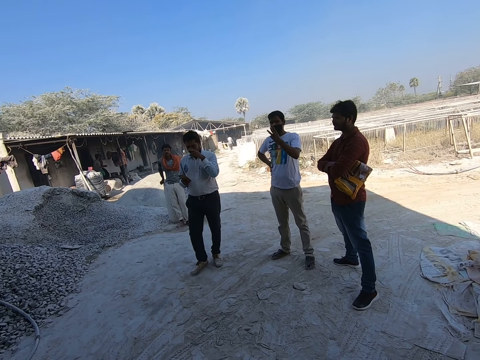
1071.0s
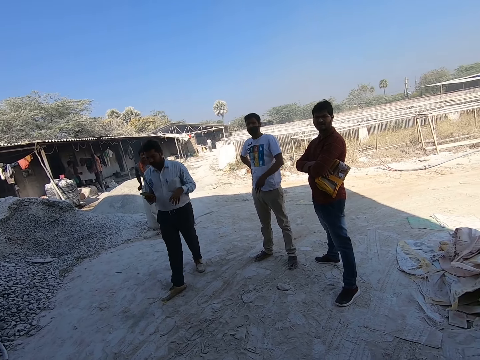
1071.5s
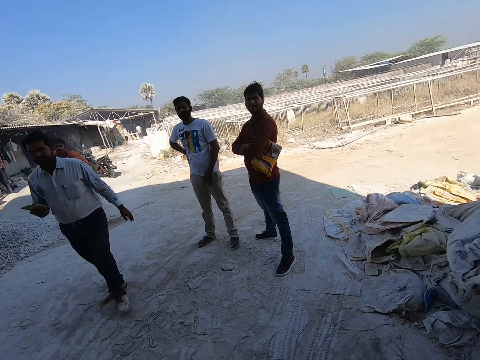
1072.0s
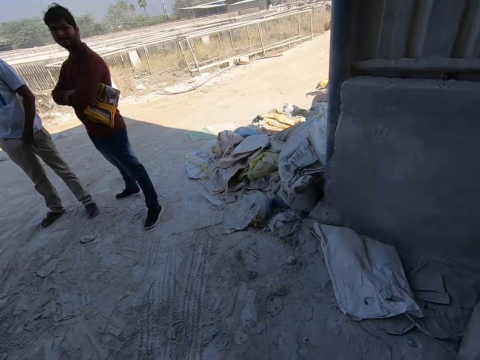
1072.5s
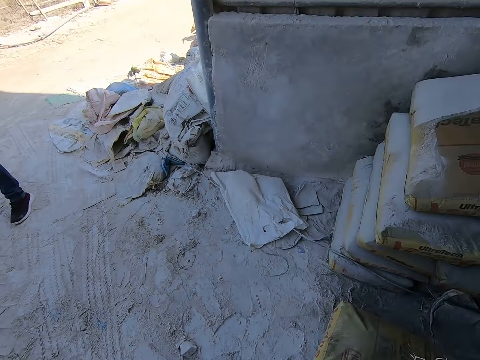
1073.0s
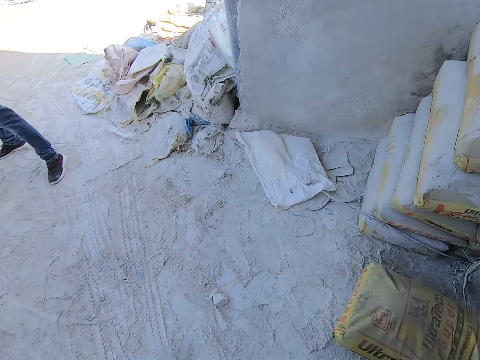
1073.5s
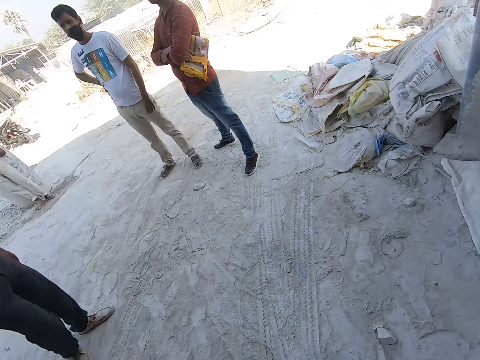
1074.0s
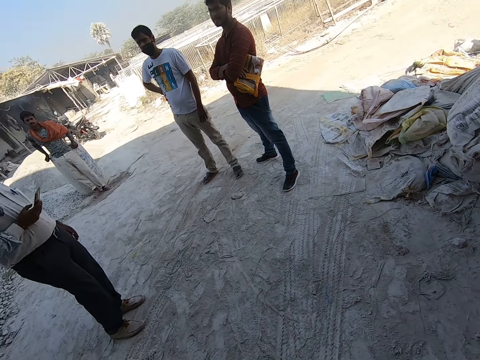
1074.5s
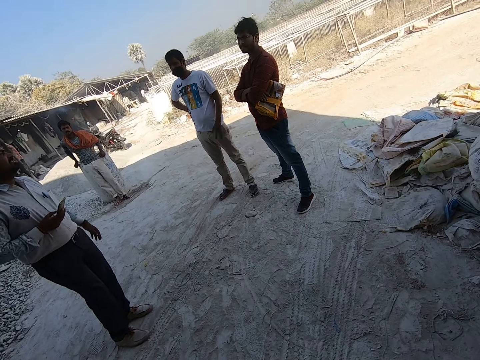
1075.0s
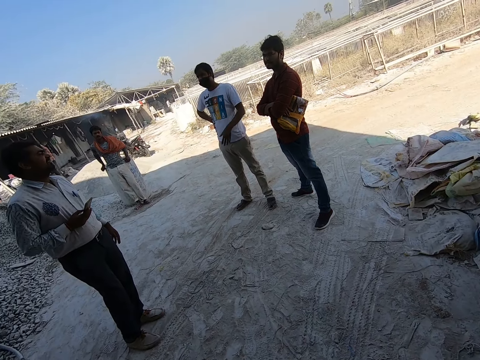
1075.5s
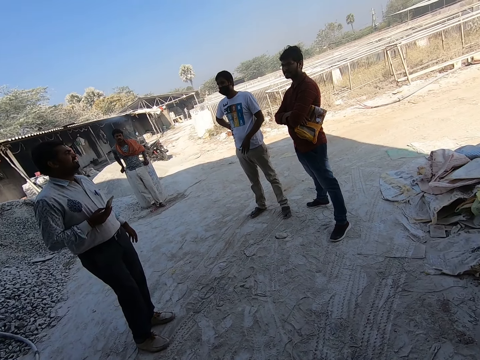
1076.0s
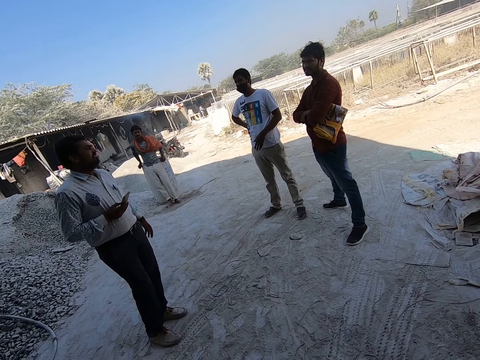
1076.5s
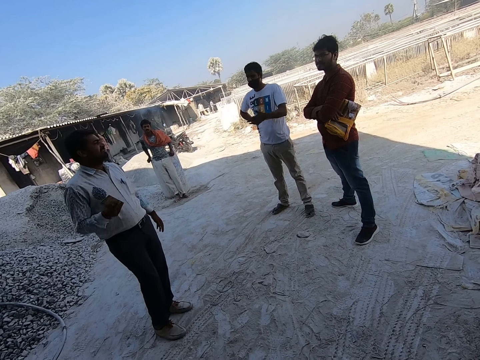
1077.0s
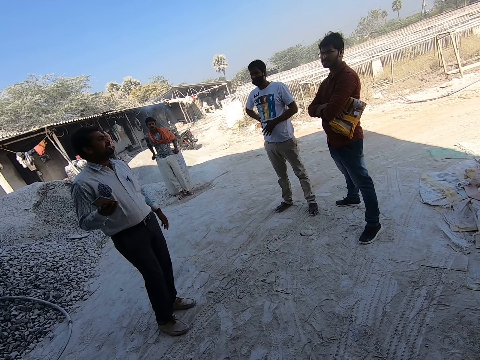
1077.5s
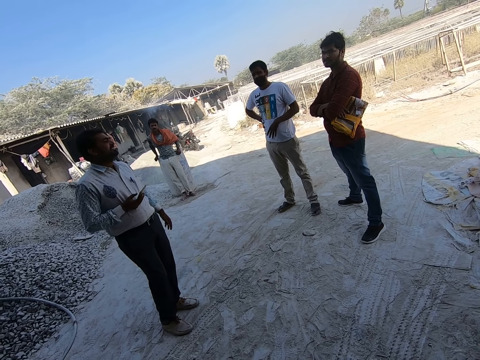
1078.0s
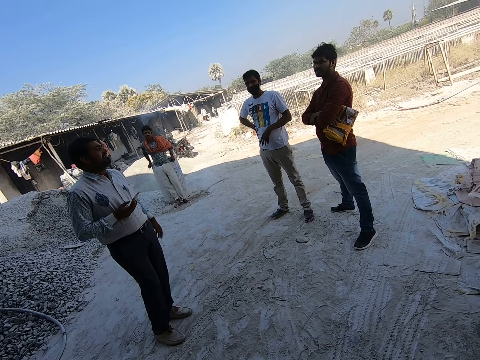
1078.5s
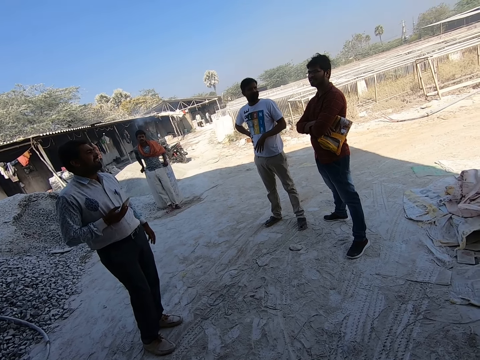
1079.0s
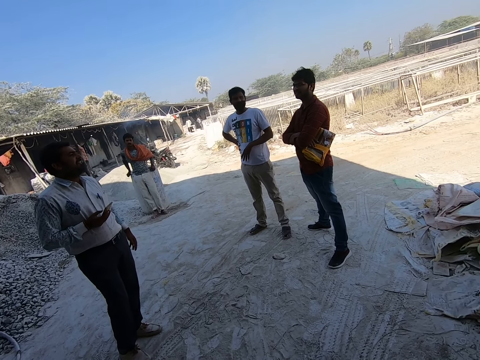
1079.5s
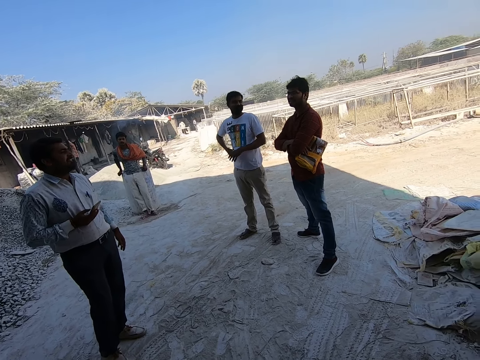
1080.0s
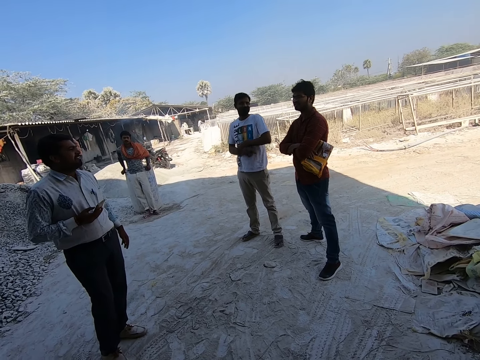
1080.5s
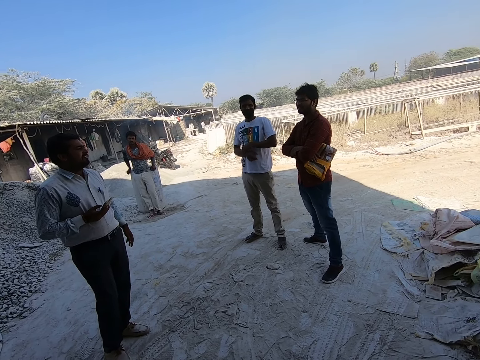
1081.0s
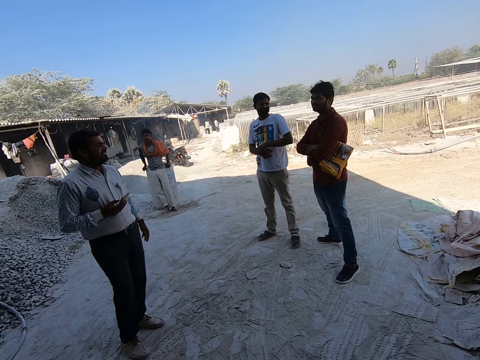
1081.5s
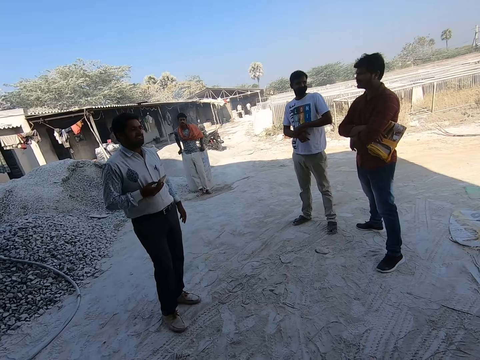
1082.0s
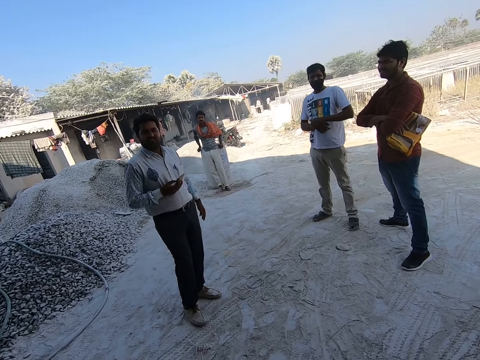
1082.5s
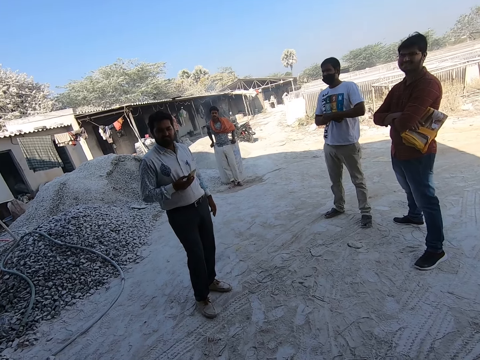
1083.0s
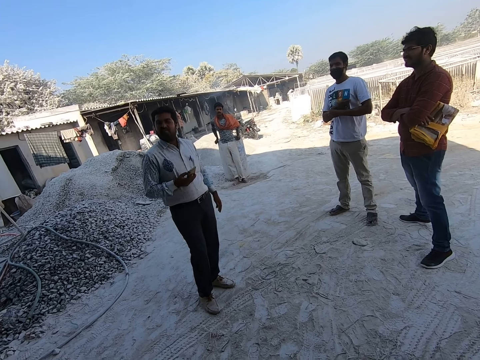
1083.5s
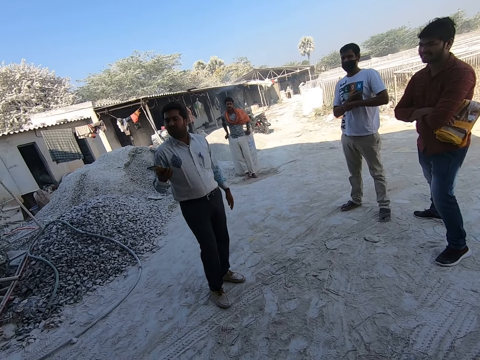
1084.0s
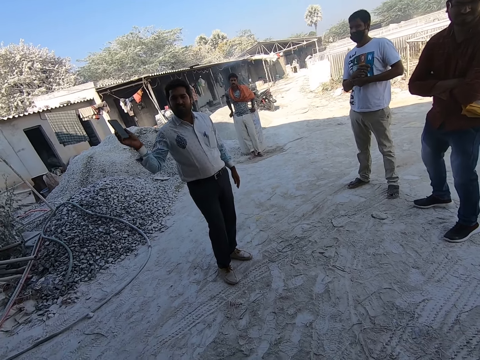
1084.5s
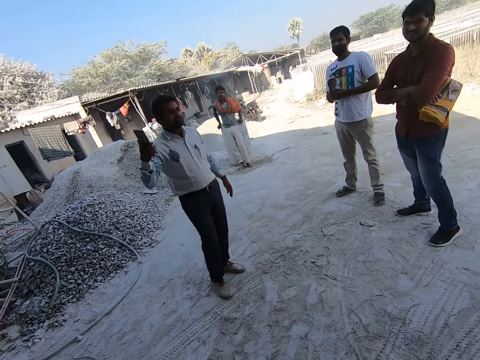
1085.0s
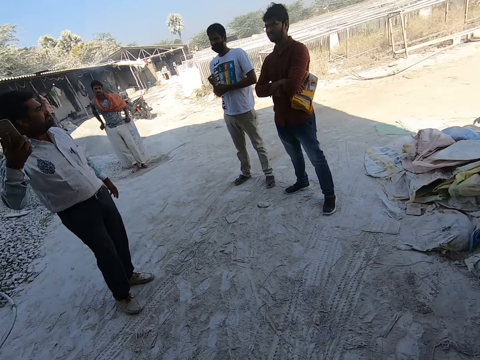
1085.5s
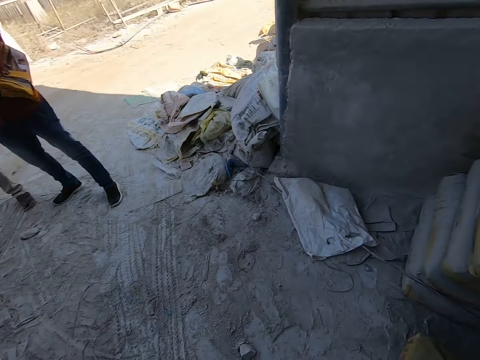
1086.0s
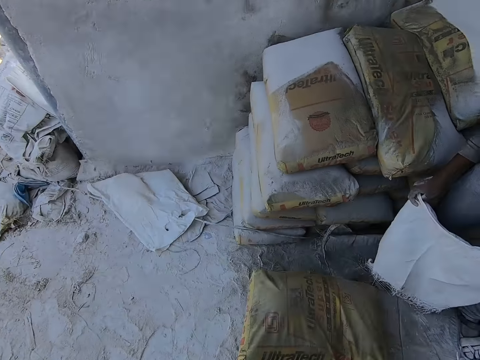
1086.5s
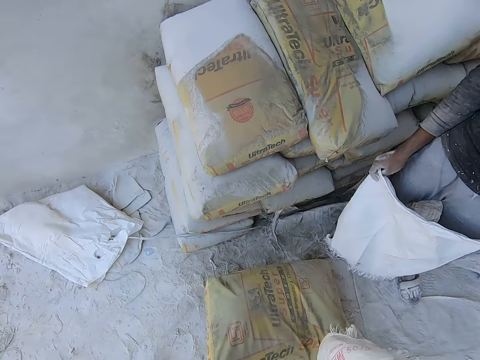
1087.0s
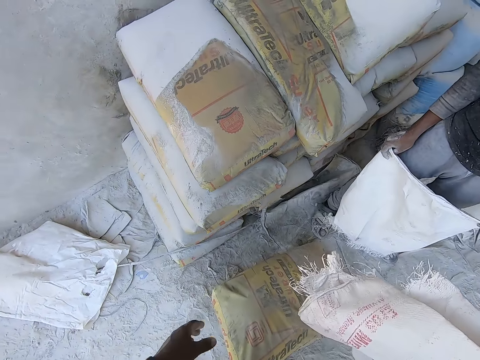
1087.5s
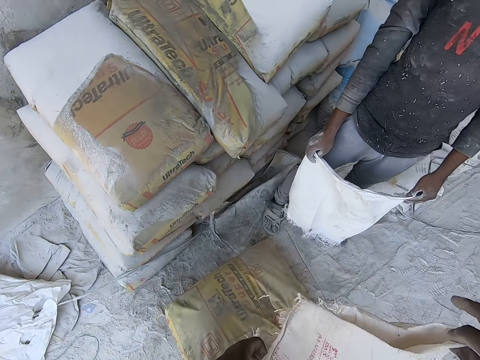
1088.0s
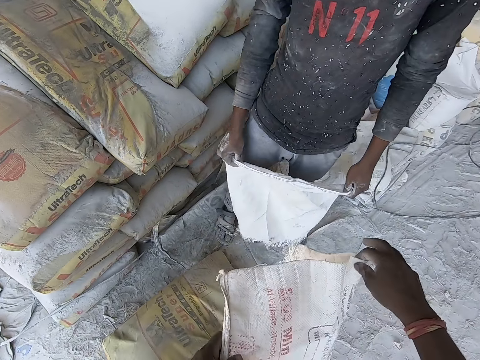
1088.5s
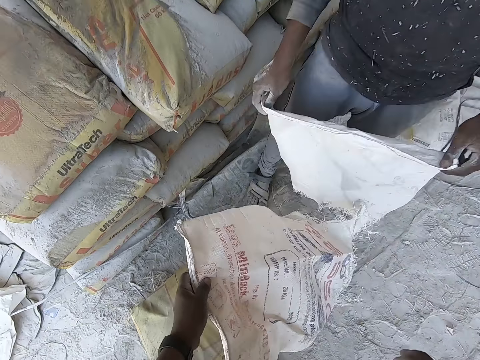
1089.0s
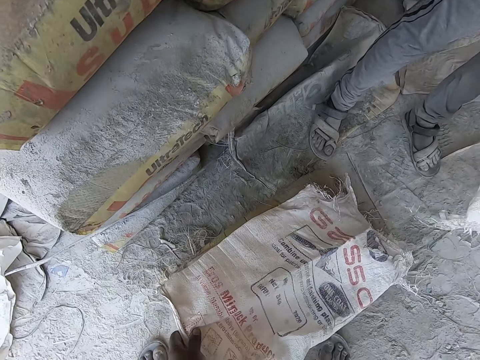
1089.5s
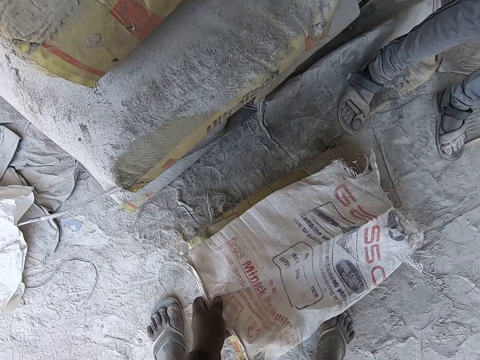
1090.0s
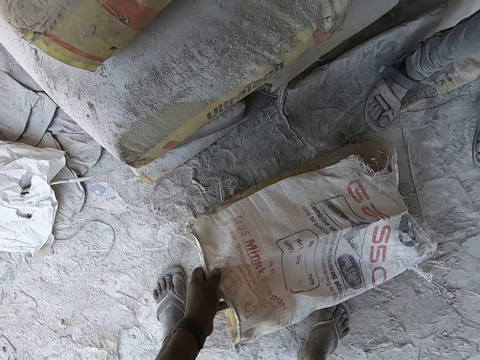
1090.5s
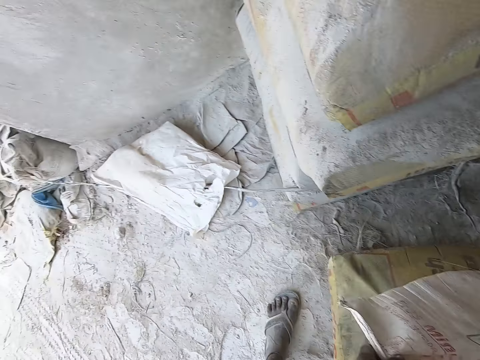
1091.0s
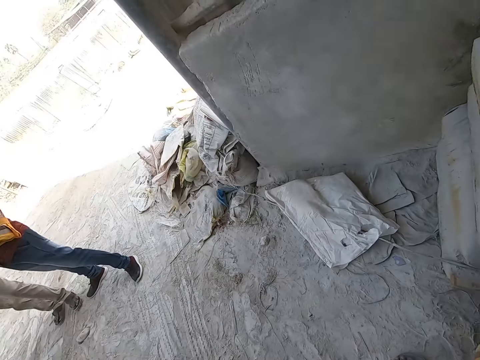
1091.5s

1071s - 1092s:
A man converses with another man. The camera wearer converses with the first man. He holds the cement bag with both hands. He covers the bag of cement on the ground with the cement bag in his left hand.

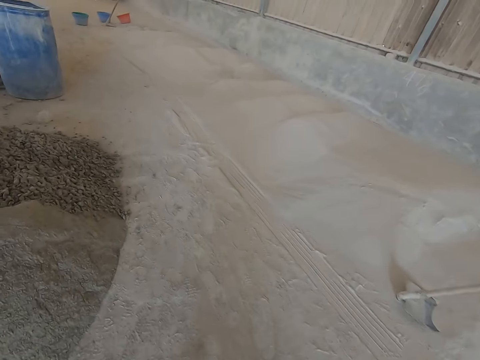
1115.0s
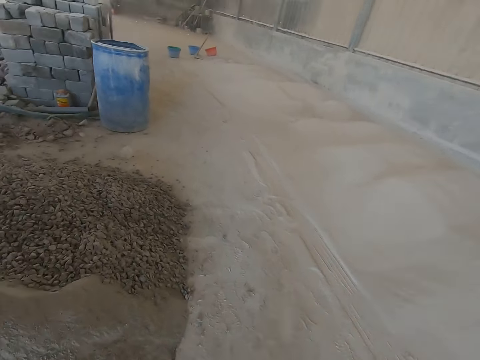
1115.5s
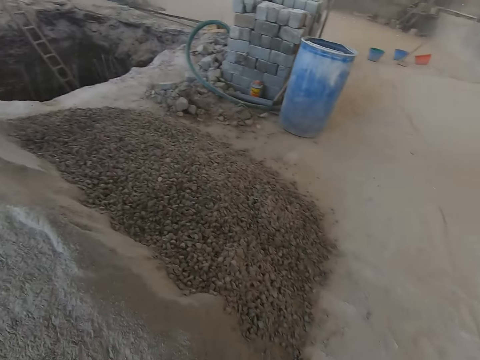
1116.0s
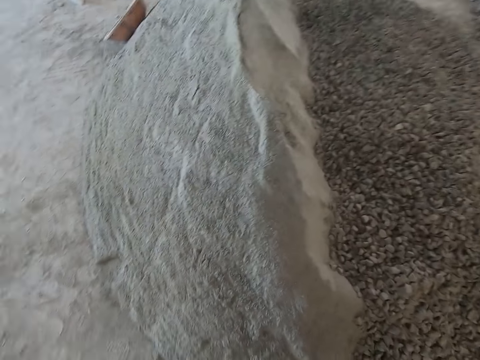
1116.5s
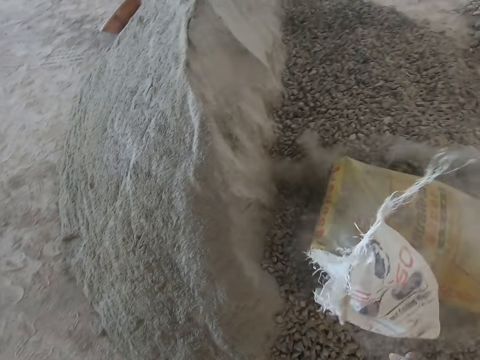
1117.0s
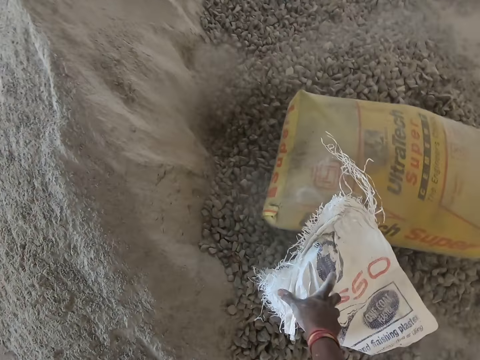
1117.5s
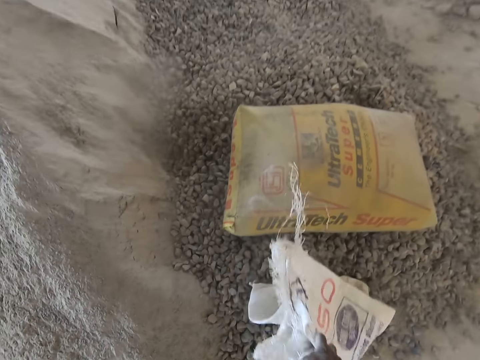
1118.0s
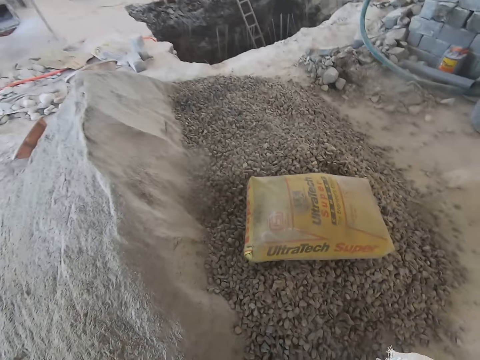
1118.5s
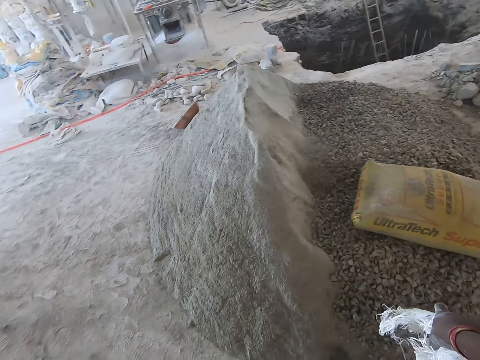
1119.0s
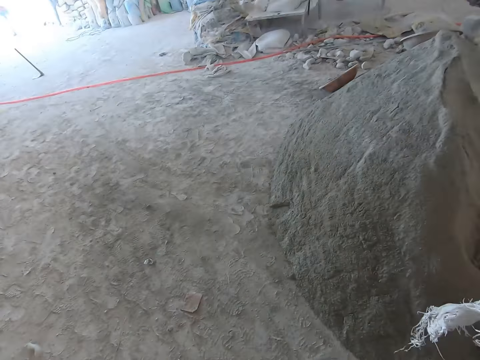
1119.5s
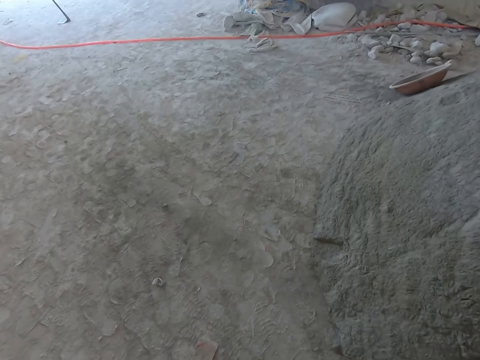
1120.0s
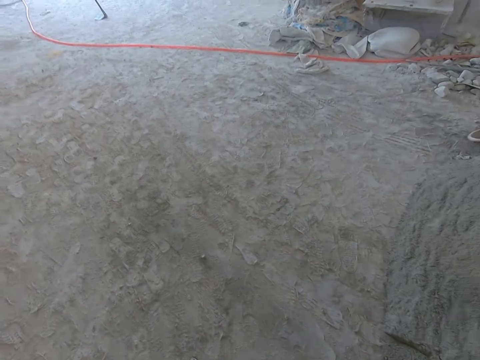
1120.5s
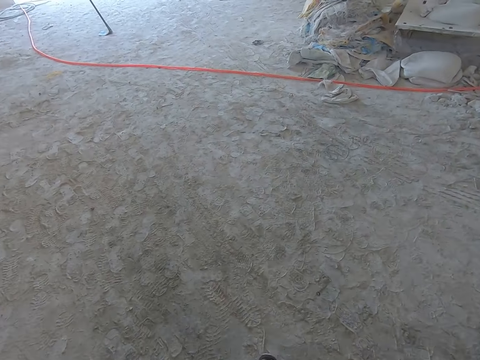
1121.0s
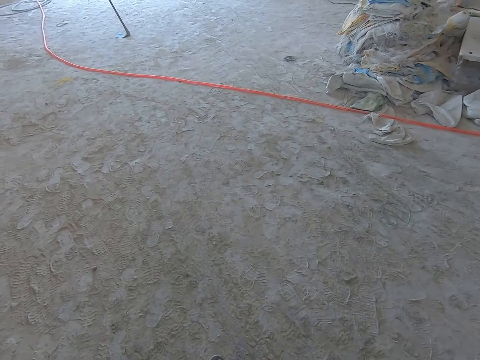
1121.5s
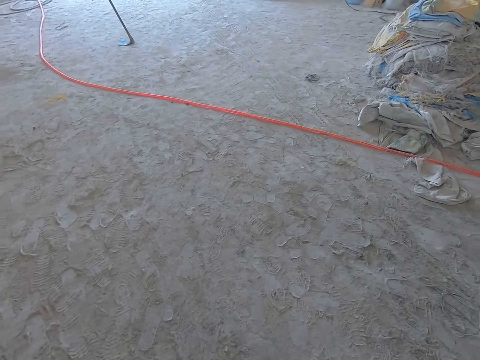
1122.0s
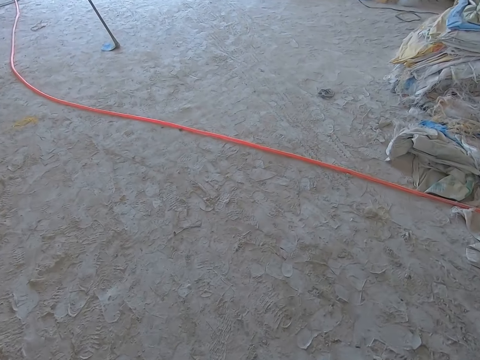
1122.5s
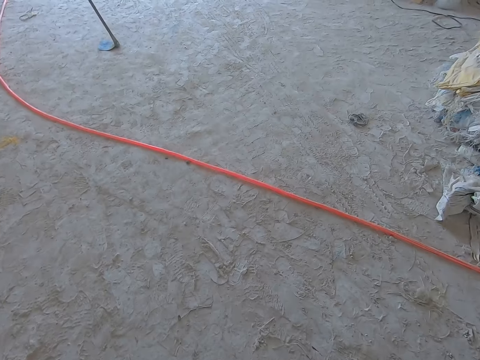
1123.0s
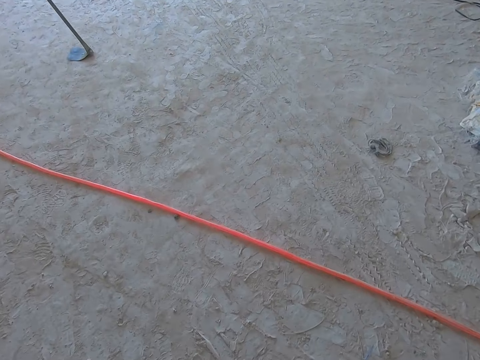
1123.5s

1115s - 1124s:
The camera wearer drops the cement sack from his shoulders on the heap of gravel on the ground with both hands. He picks up the empty sack from the heap of gravel on the ground with his right hand. He walks towards the heap of cement sacks.
